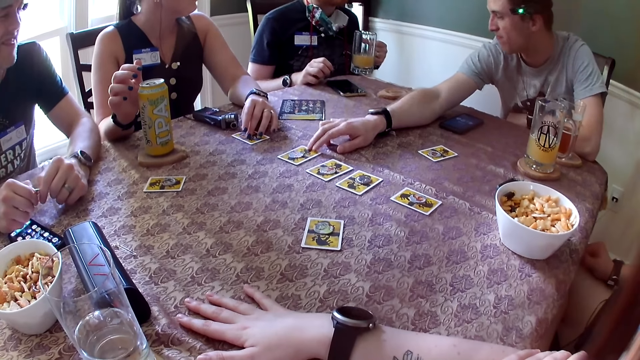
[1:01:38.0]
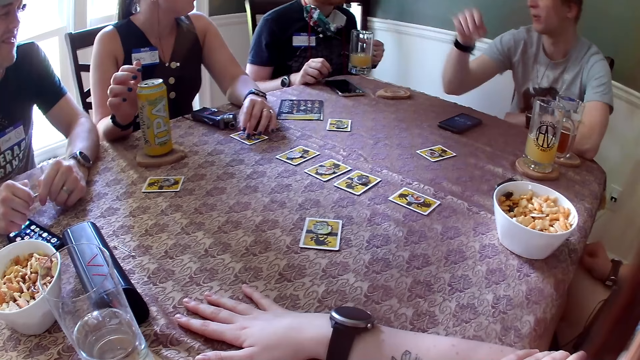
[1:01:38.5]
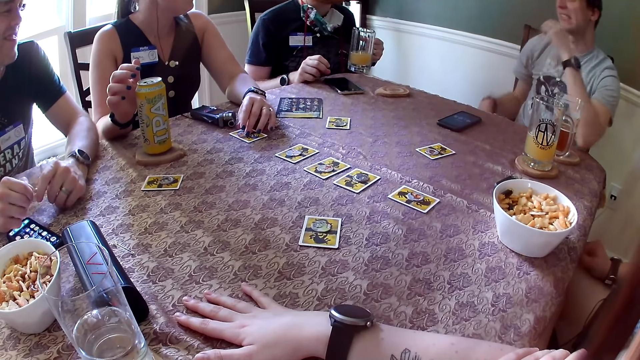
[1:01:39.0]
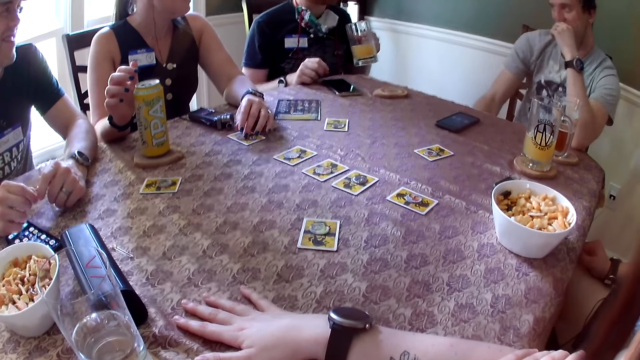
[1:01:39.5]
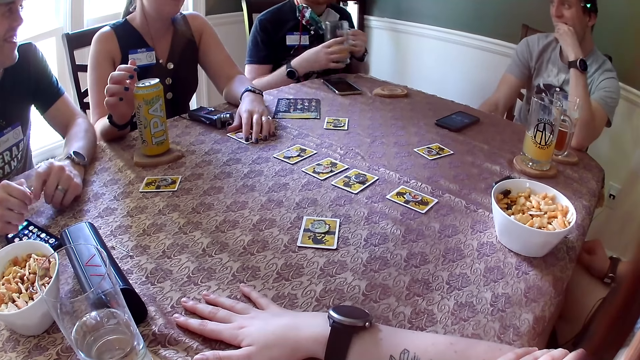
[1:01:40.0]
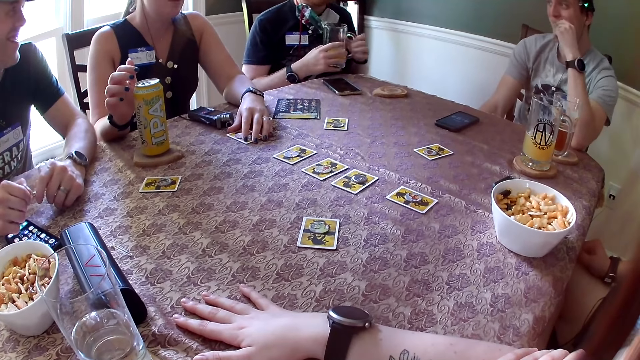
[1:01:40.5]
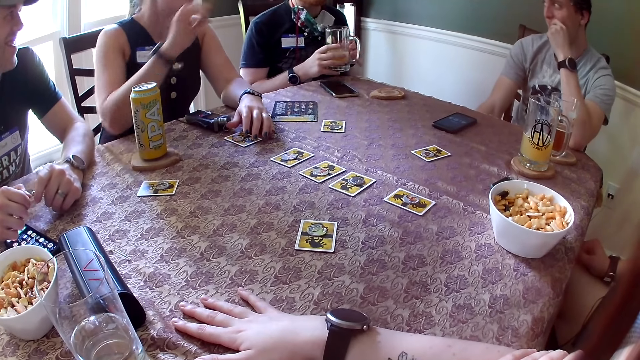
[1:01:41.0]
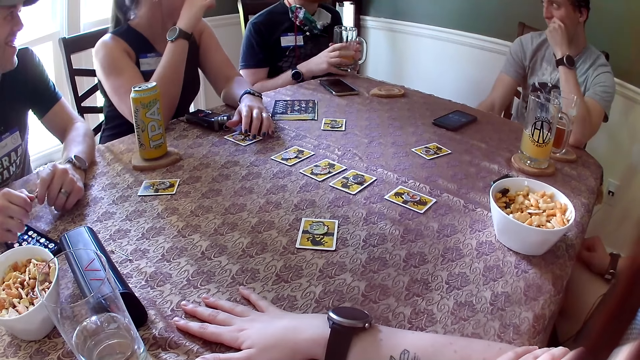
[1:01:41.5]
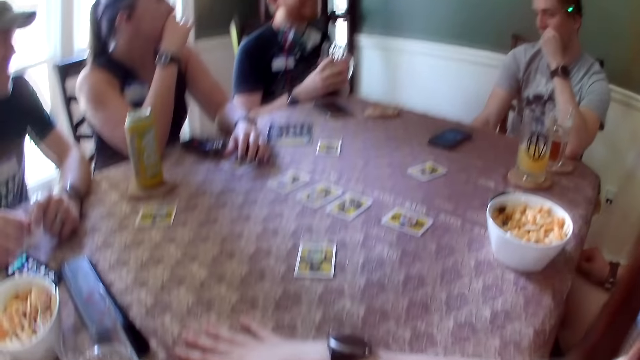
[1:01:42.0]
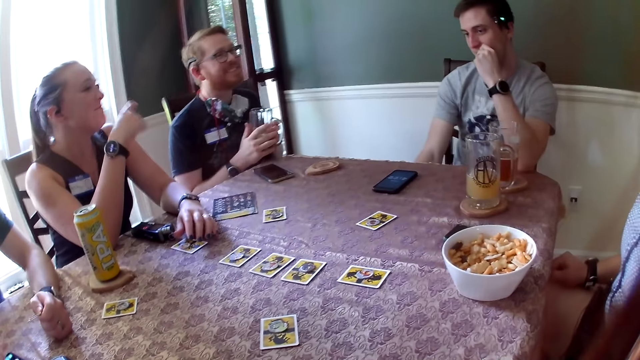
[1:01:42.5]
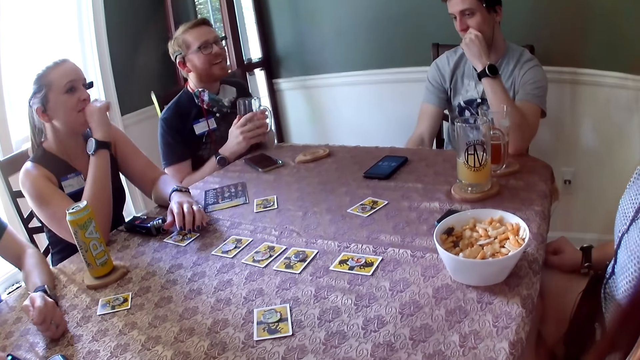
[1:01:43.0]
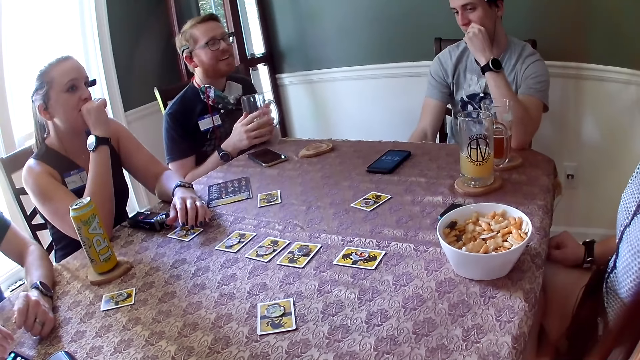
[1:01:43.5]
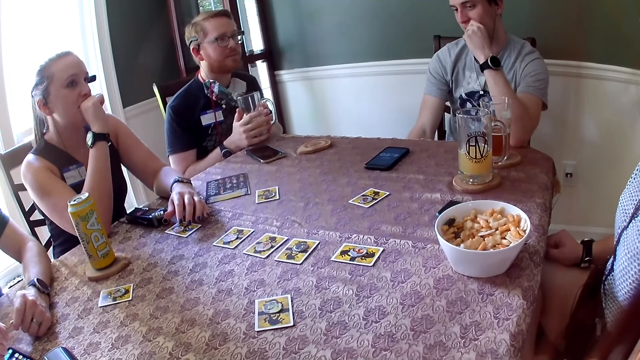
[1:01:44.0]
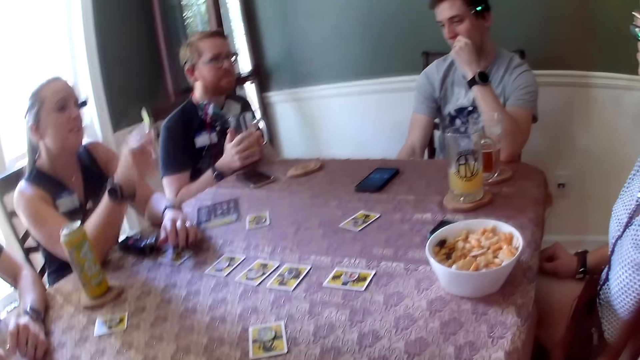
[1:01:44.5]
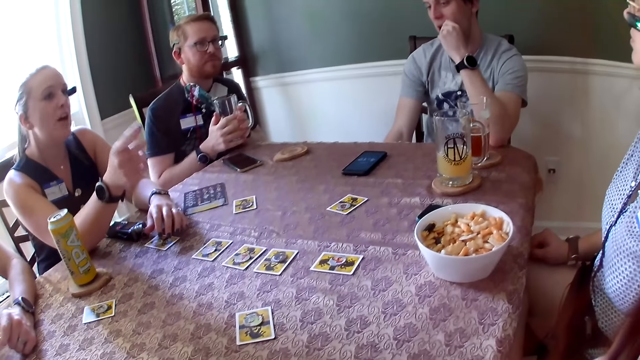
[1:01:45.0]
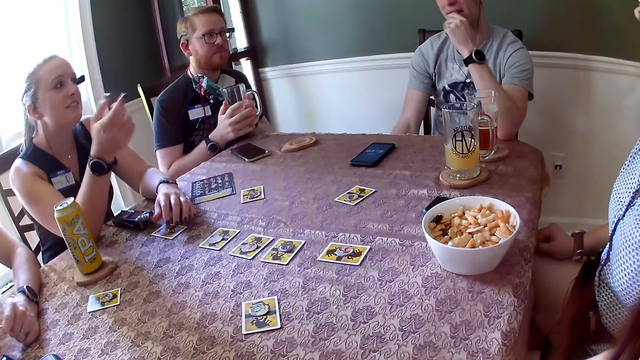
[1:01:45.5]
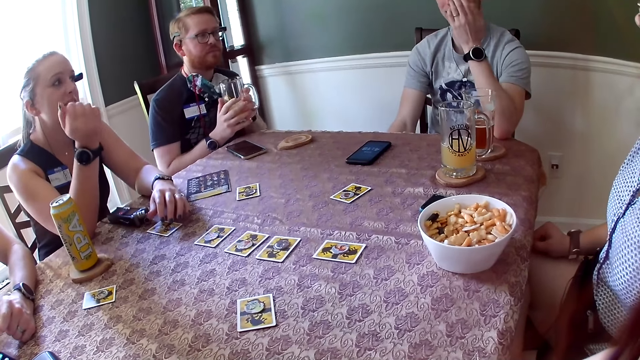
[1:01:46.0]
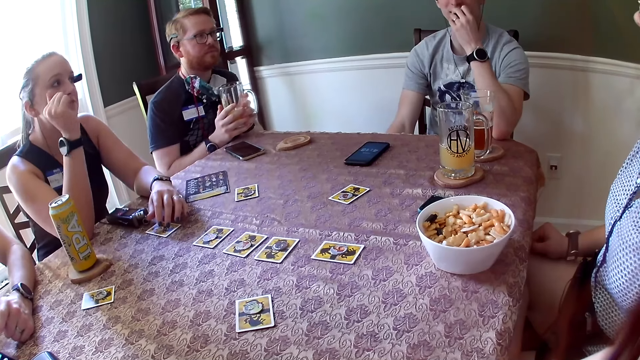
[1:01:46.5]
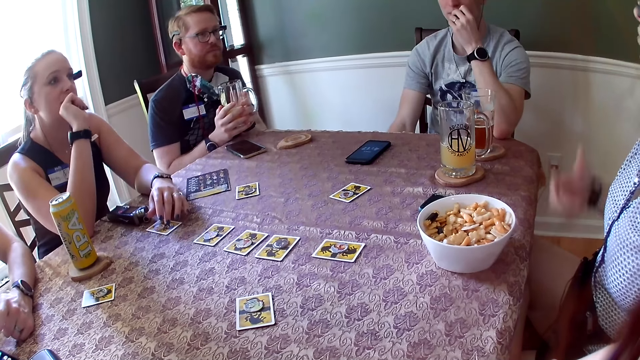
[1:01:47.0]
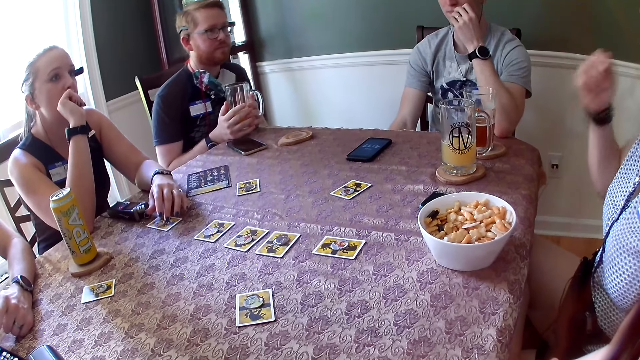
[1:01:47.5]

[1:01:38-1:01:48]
A person touches the face. A man holds the glass of juice with both hands. Another person converses with the first person. A third person converses with the second person. The second person converses with the third person. The third person converses with the second person.

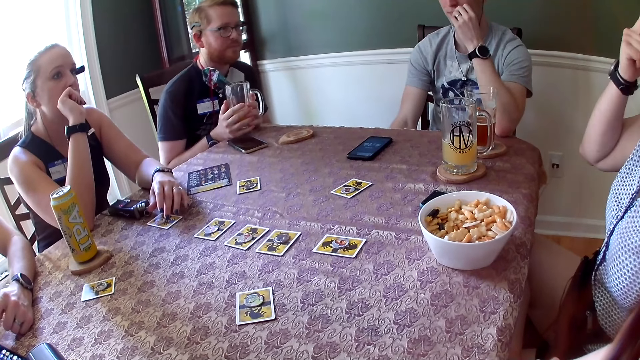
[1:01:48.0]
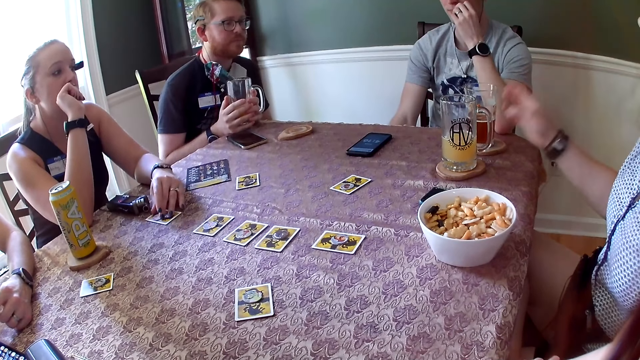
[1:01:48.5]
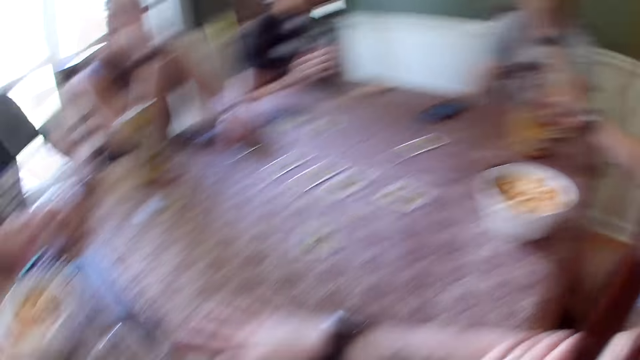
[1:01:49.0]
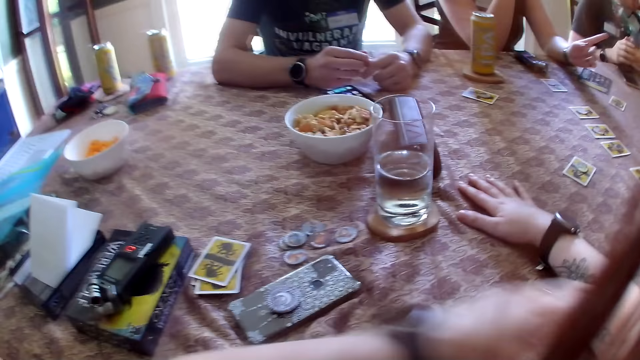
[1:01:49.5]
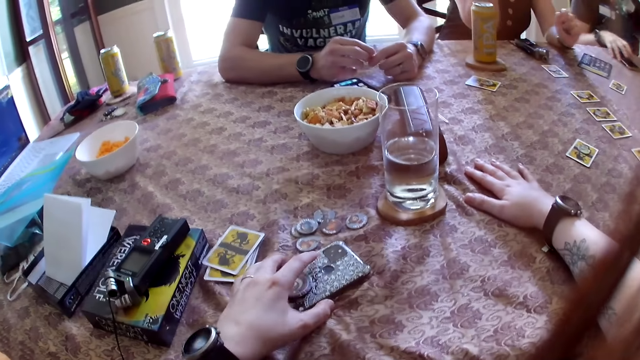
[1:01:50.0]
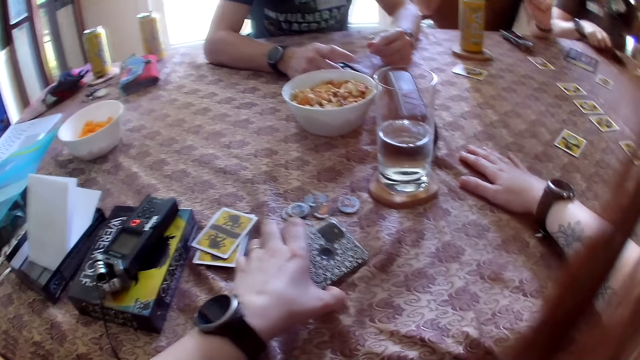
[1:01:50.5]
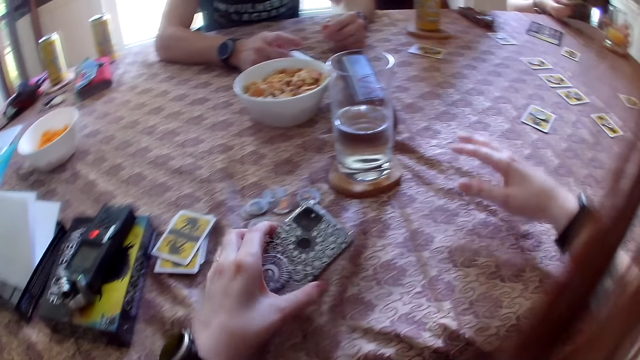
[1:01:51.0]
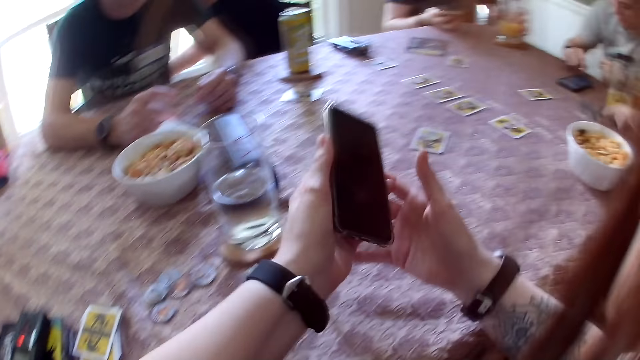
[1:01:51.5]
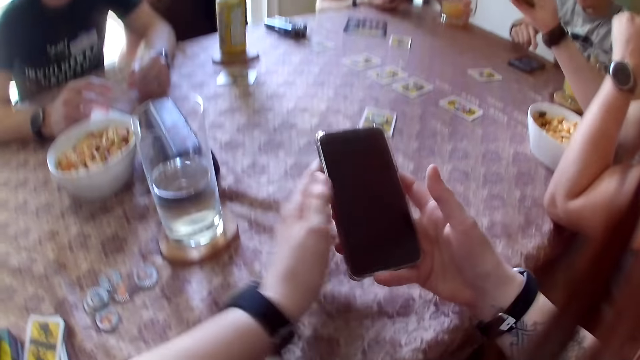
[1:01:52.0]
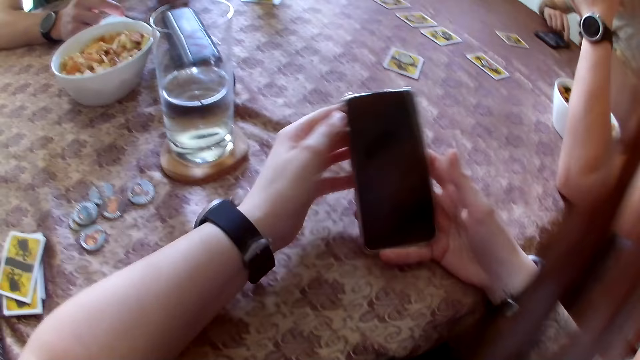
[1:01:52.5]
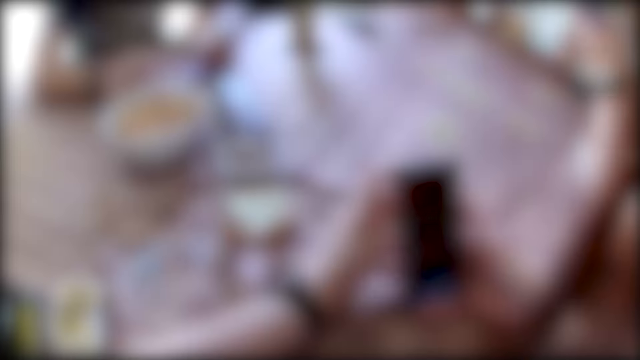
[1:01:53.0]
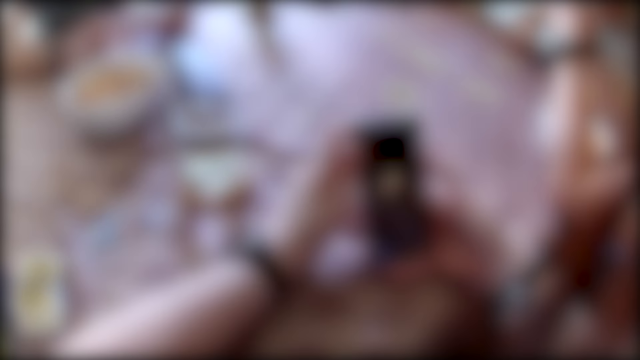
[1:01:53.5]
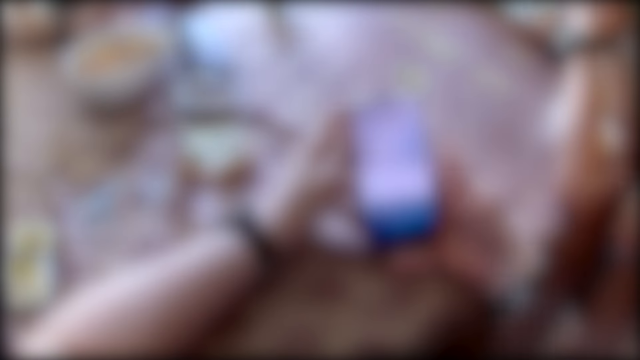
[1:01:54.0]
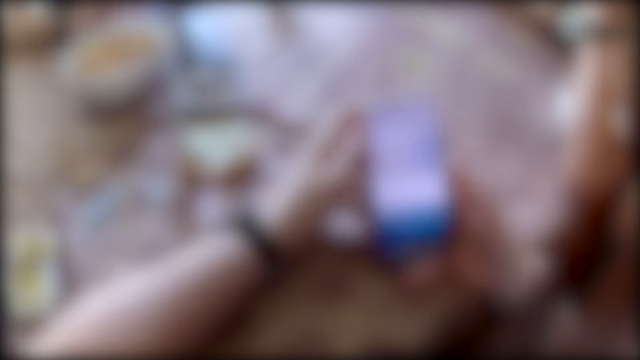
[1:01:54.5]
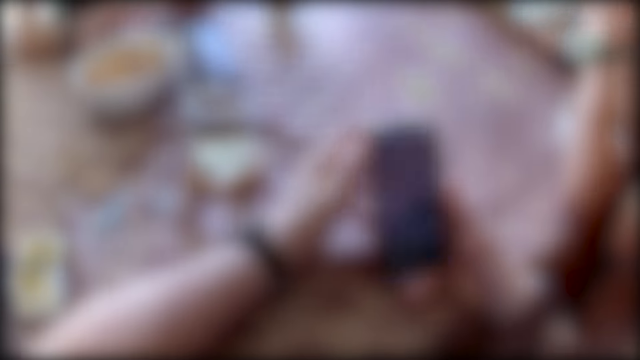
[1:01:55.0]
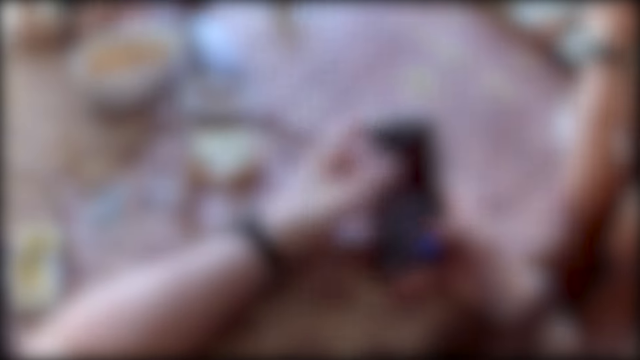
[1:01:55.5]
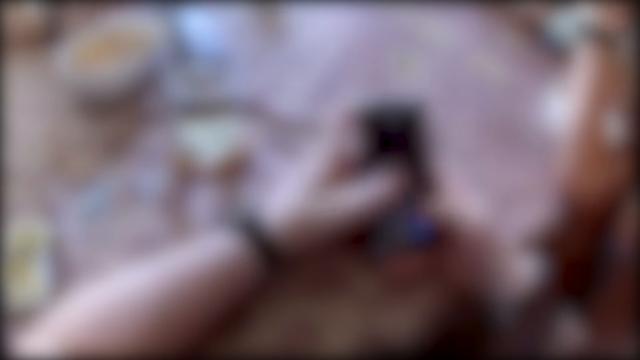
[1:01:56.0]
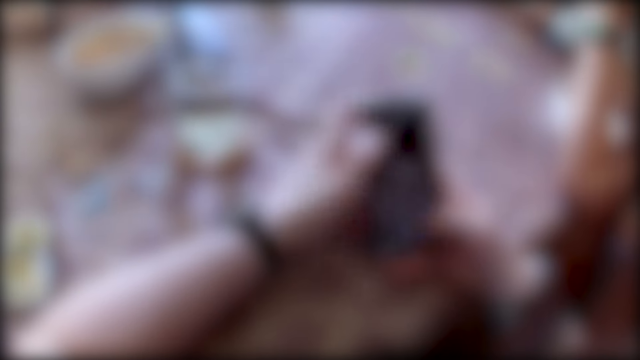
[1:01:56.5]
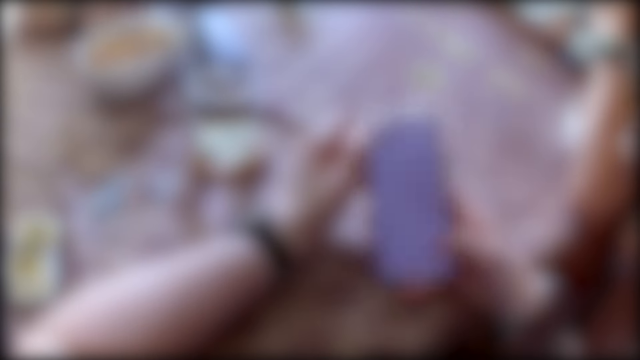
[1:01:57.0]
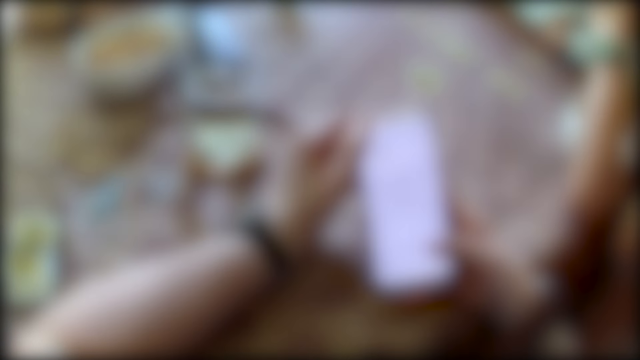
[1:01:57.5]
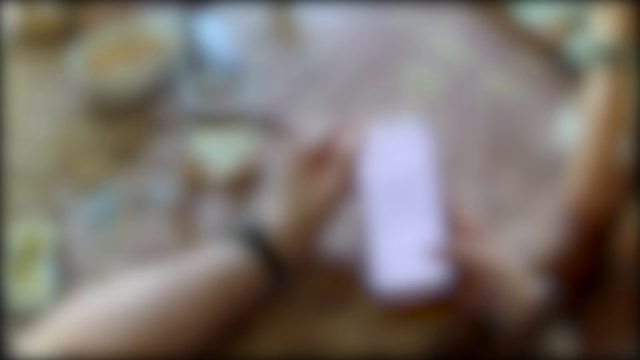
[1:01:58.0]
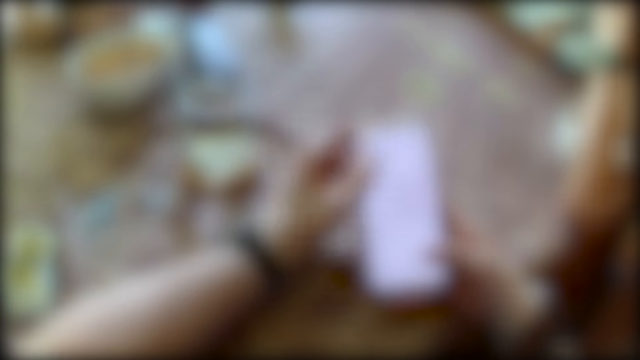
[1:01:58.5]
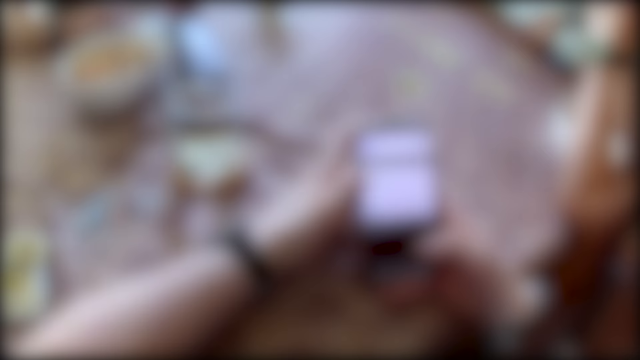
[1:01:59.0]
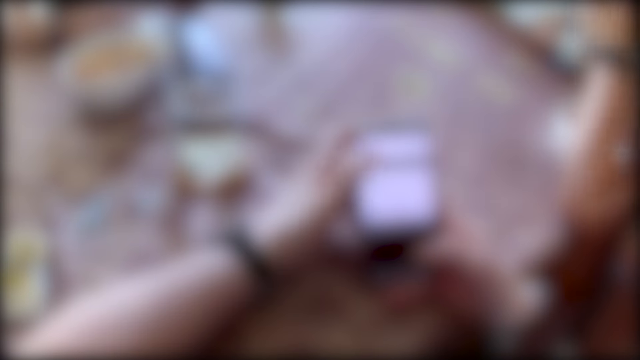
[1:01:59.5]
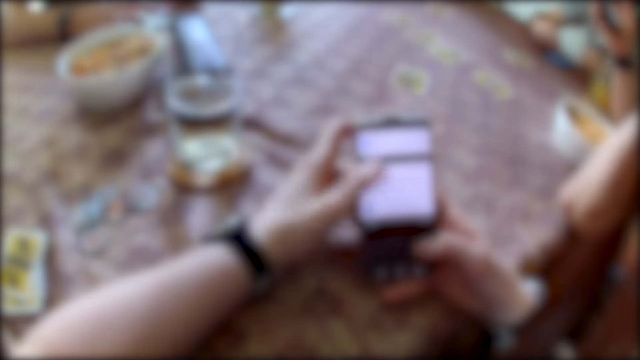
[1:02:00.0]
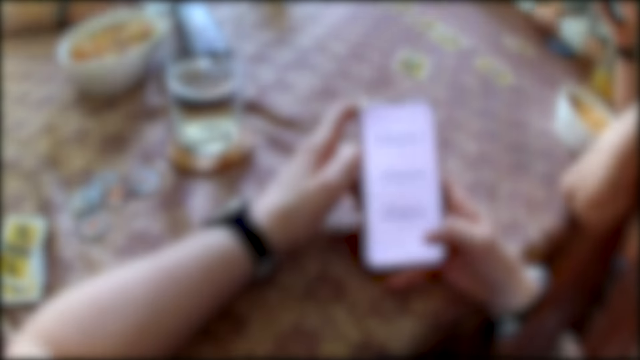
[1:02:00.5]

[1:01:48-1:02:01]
The woman holds the glass of juice on the drink coaster with her right hand. A person picks up the glass of juice. A man picks up a phone on the table with his right hand. The camera wearer picks up a phone on the table with her left hand. Another man operates a phone on the table with his right hand. The camera wearer scrolls on the phone. She operates the phone with both hands.
